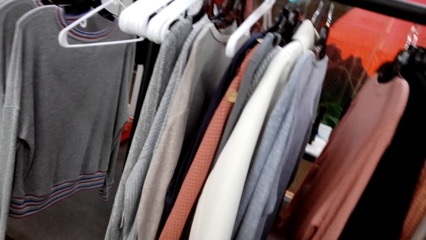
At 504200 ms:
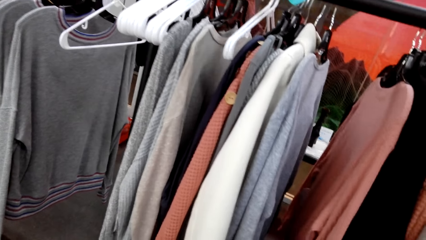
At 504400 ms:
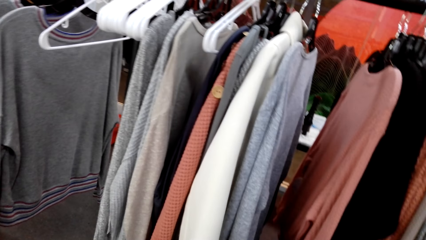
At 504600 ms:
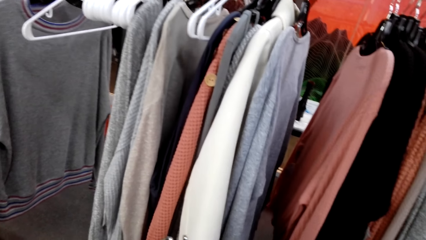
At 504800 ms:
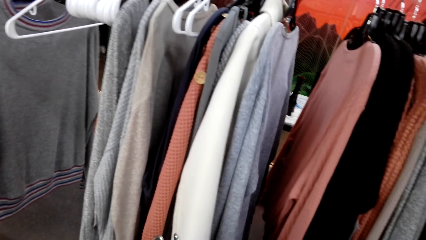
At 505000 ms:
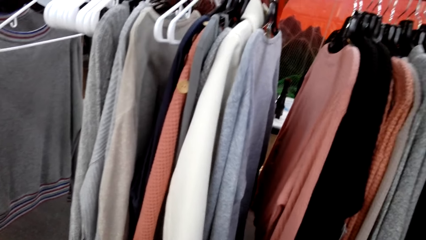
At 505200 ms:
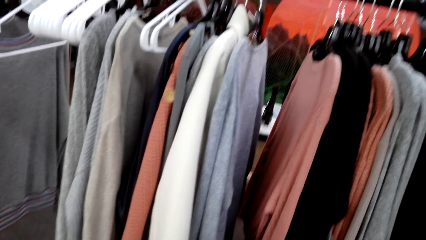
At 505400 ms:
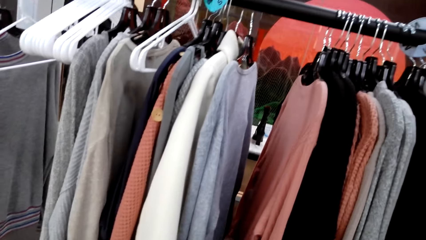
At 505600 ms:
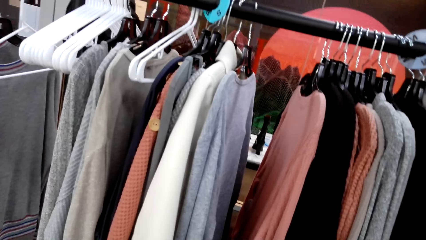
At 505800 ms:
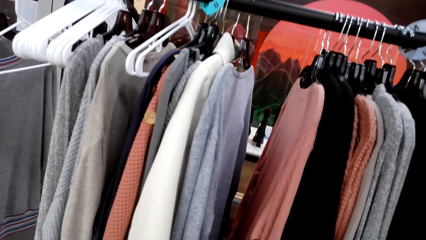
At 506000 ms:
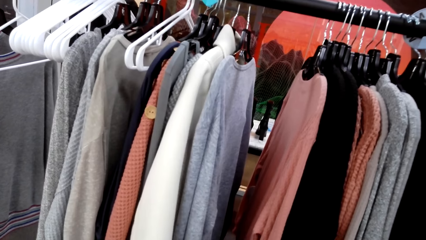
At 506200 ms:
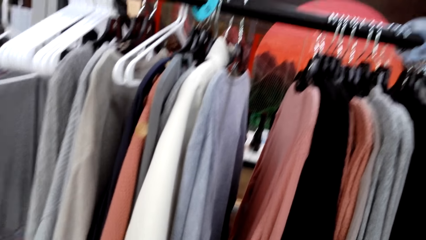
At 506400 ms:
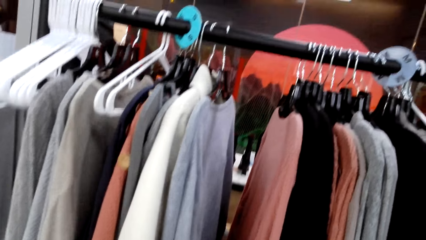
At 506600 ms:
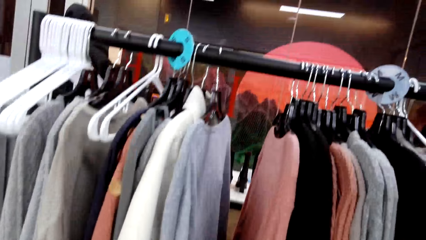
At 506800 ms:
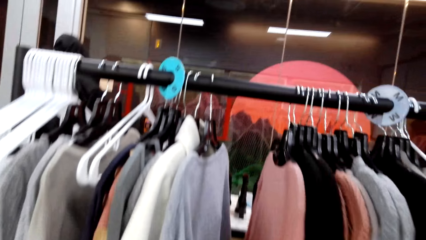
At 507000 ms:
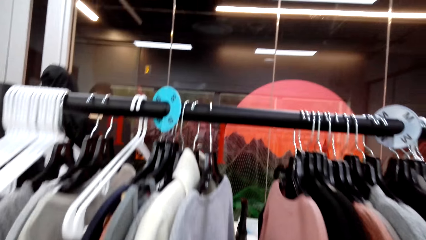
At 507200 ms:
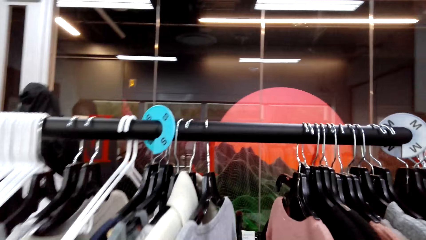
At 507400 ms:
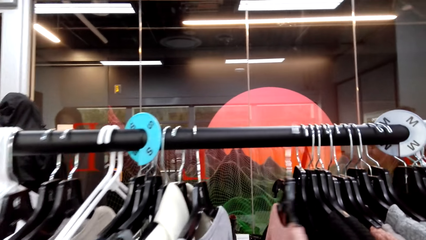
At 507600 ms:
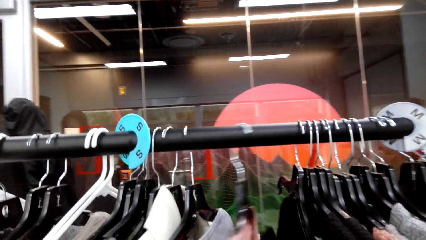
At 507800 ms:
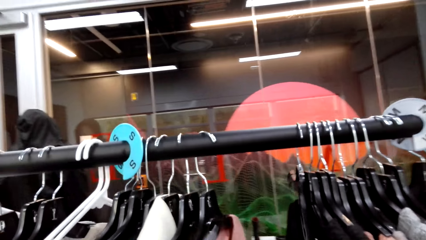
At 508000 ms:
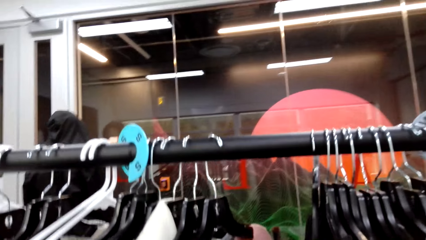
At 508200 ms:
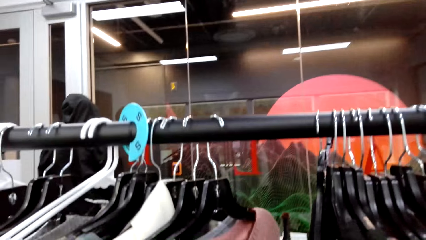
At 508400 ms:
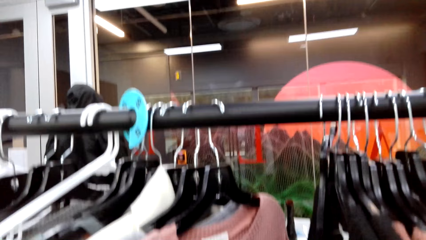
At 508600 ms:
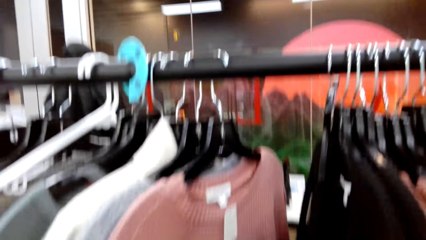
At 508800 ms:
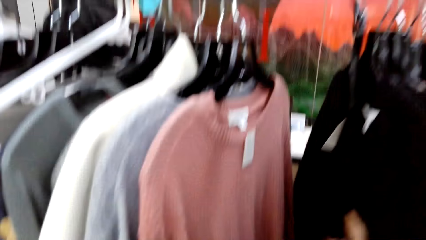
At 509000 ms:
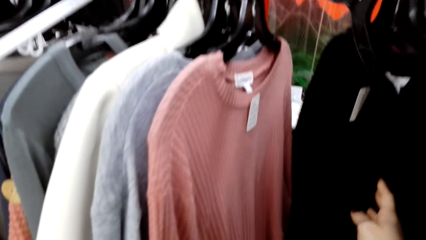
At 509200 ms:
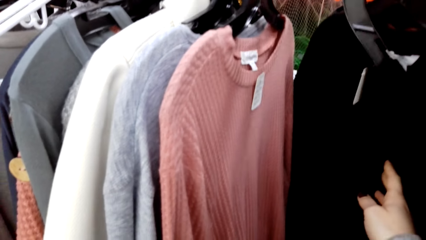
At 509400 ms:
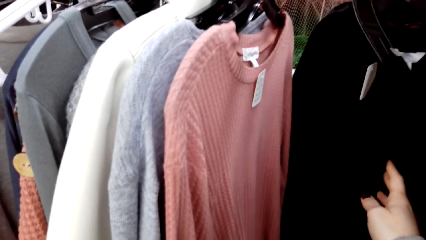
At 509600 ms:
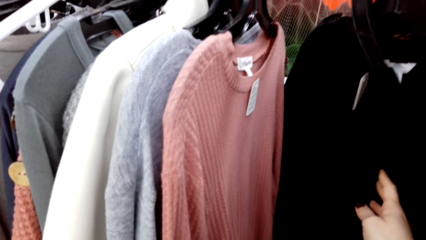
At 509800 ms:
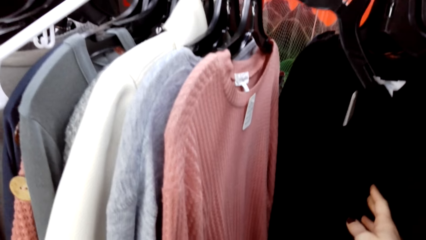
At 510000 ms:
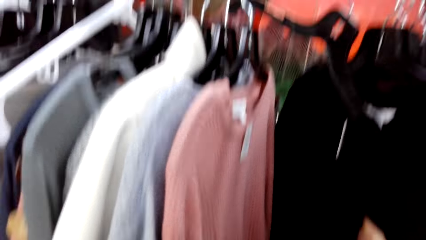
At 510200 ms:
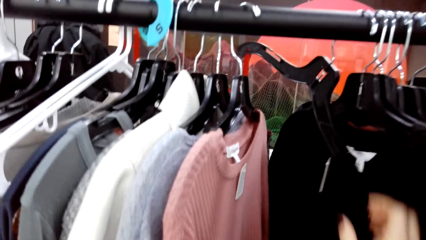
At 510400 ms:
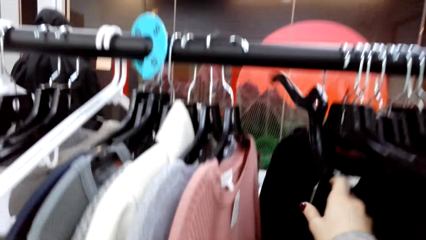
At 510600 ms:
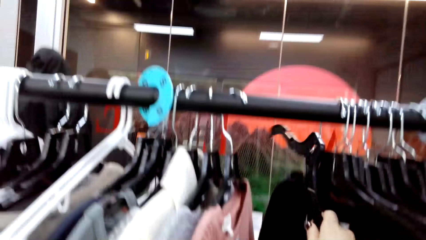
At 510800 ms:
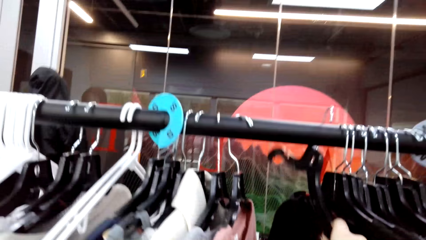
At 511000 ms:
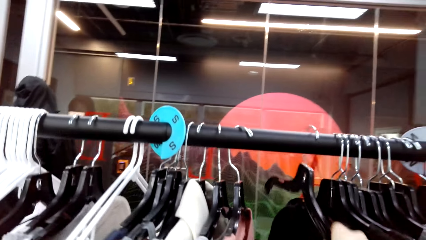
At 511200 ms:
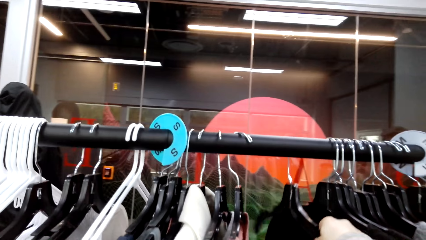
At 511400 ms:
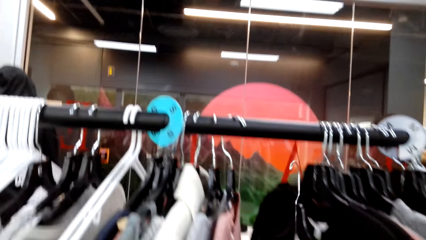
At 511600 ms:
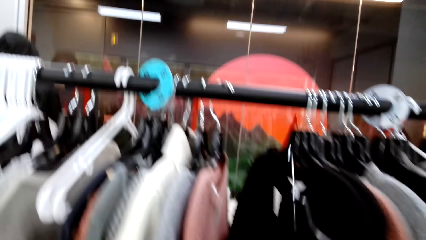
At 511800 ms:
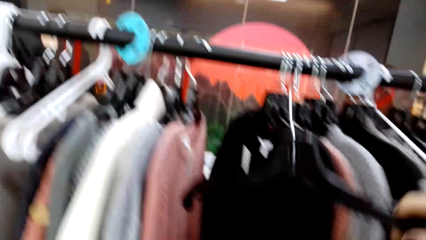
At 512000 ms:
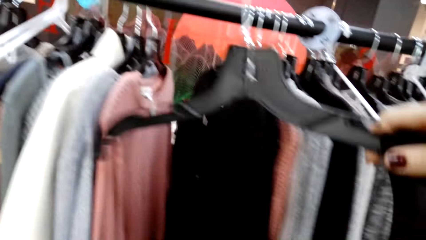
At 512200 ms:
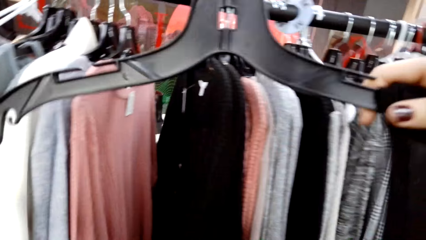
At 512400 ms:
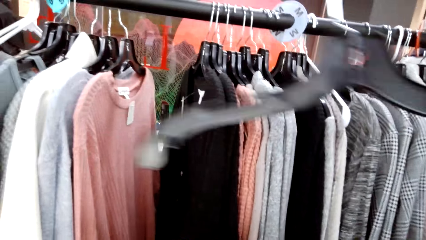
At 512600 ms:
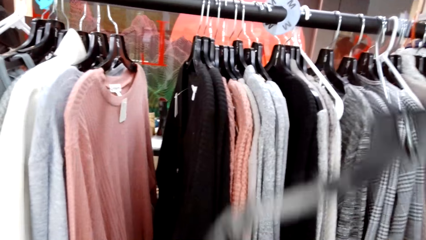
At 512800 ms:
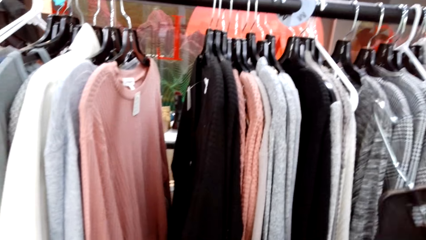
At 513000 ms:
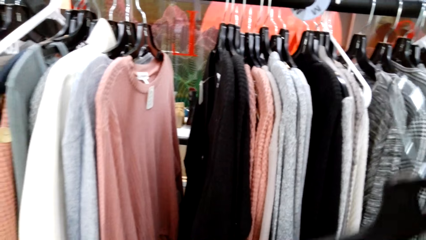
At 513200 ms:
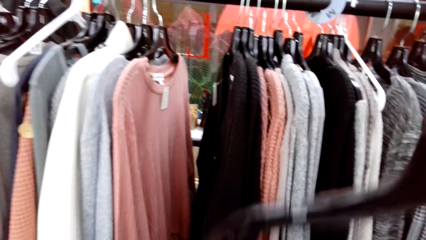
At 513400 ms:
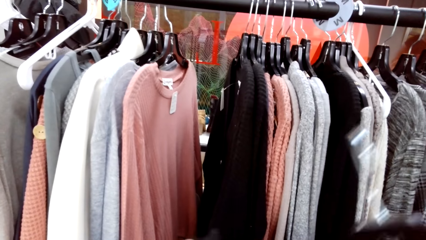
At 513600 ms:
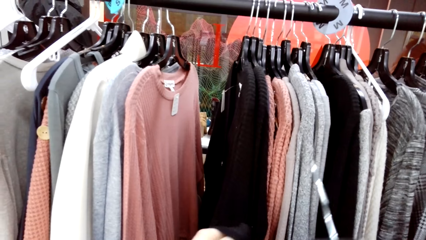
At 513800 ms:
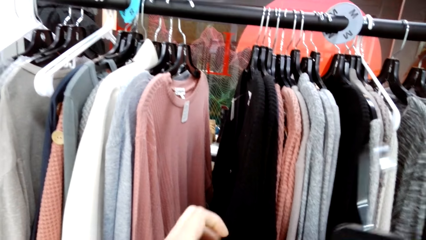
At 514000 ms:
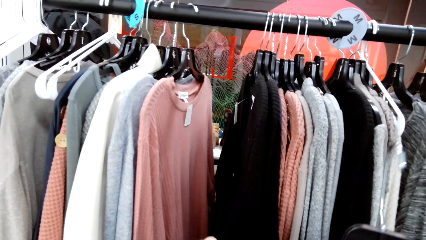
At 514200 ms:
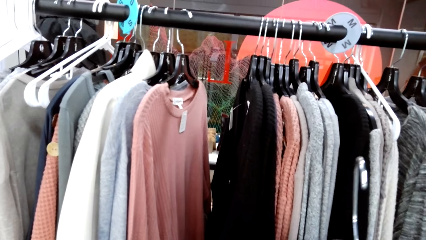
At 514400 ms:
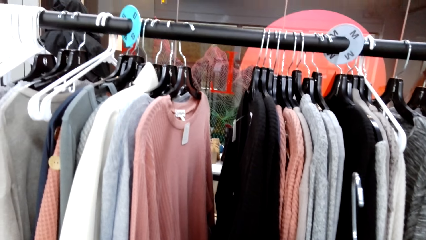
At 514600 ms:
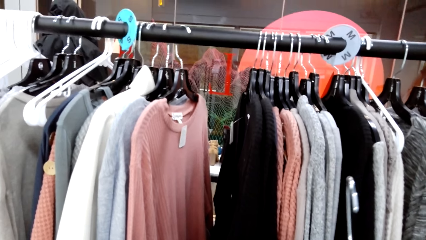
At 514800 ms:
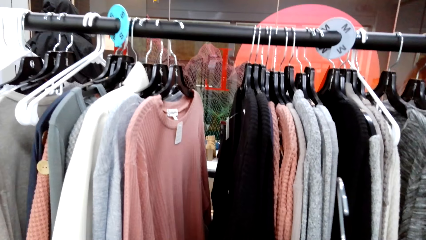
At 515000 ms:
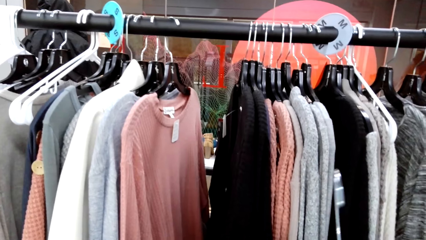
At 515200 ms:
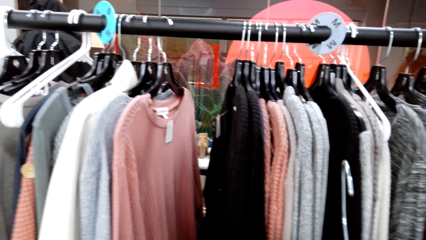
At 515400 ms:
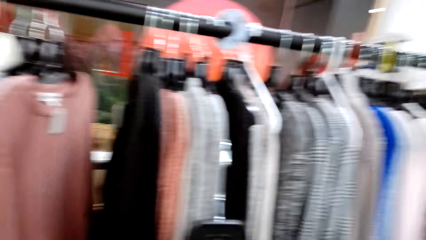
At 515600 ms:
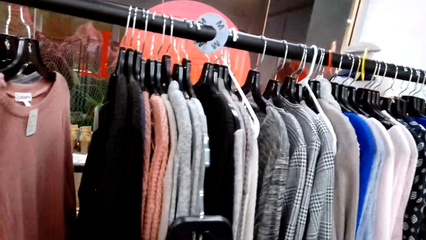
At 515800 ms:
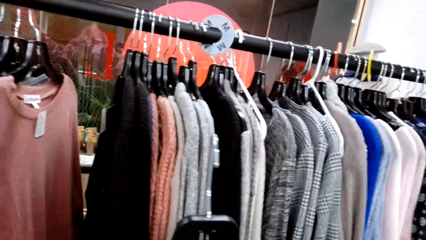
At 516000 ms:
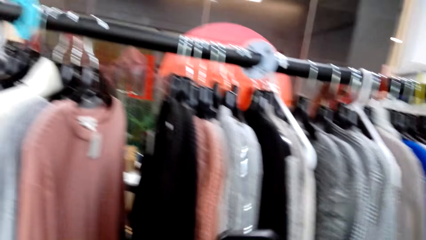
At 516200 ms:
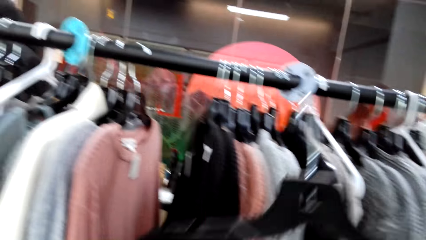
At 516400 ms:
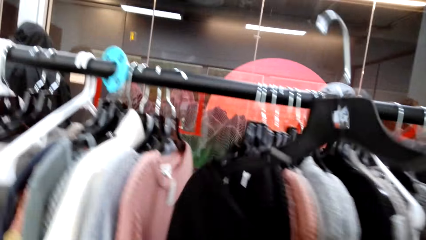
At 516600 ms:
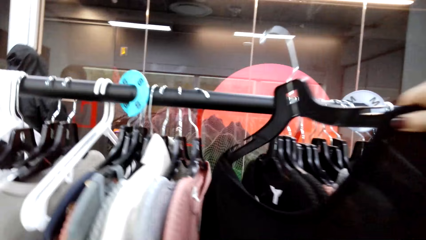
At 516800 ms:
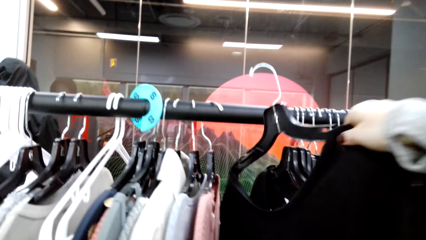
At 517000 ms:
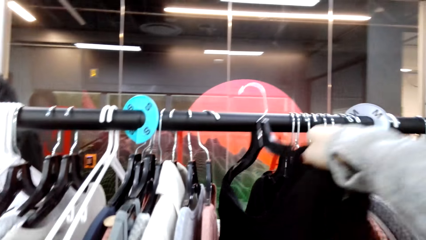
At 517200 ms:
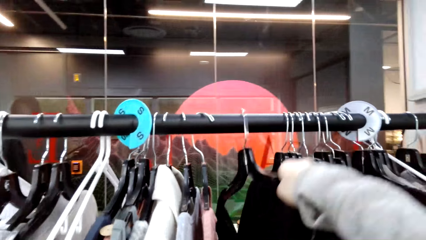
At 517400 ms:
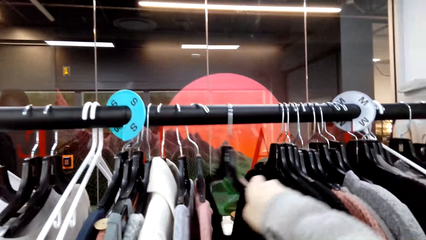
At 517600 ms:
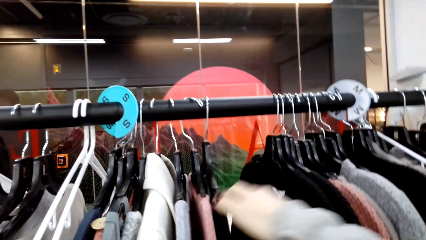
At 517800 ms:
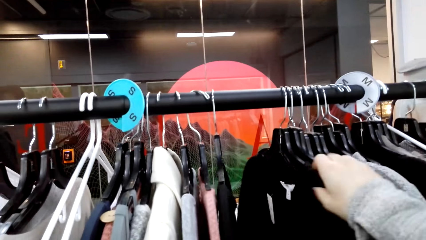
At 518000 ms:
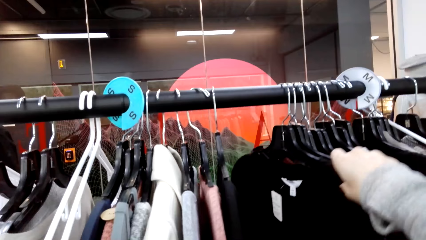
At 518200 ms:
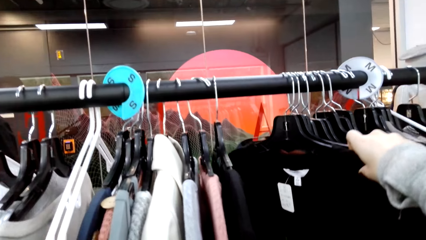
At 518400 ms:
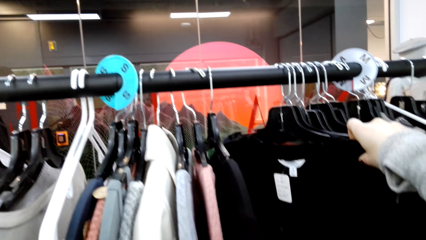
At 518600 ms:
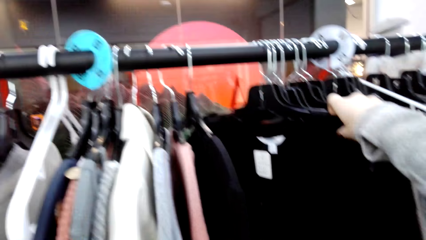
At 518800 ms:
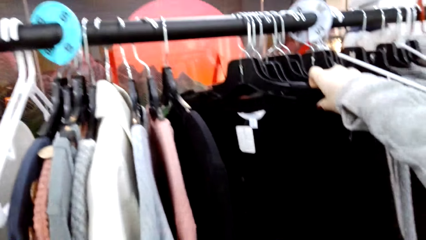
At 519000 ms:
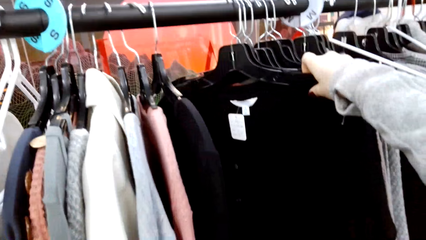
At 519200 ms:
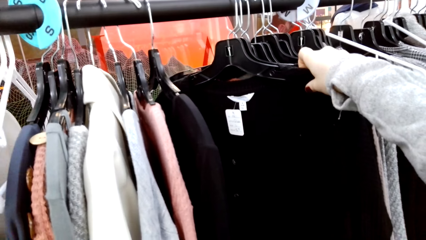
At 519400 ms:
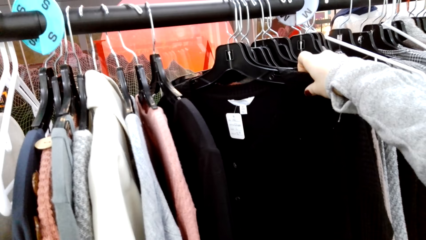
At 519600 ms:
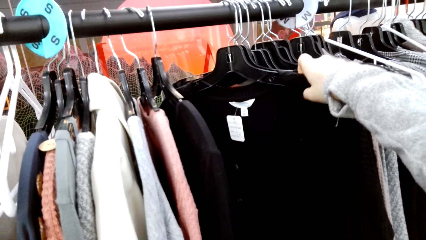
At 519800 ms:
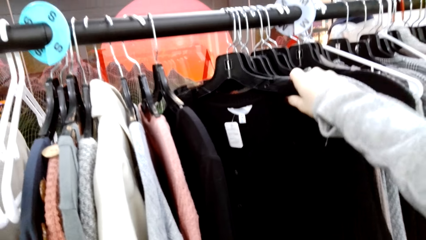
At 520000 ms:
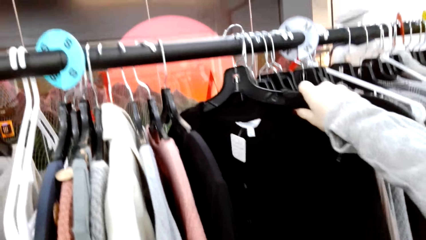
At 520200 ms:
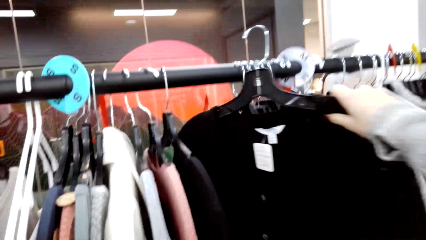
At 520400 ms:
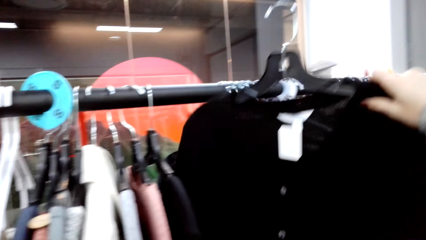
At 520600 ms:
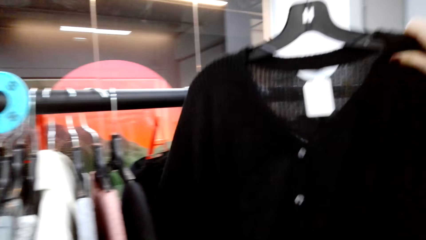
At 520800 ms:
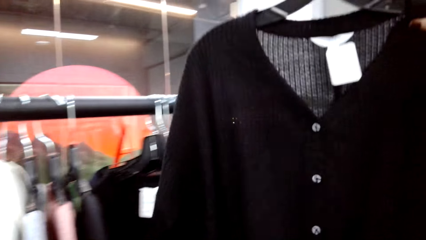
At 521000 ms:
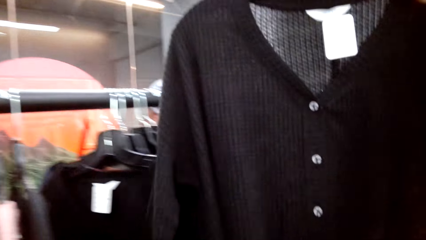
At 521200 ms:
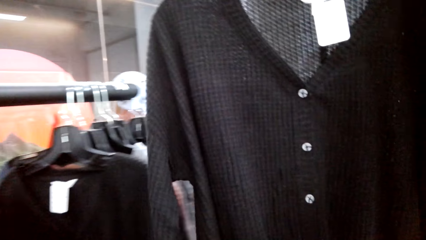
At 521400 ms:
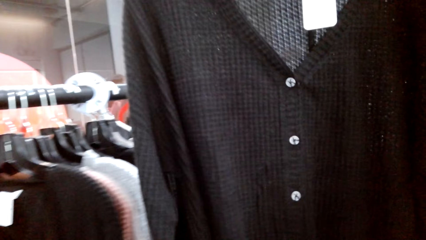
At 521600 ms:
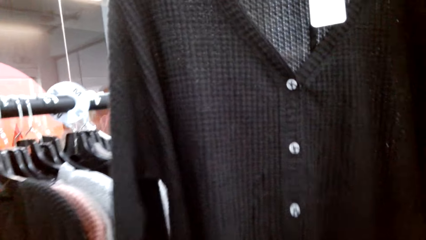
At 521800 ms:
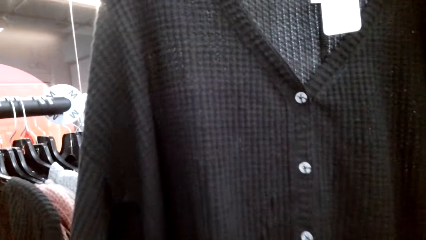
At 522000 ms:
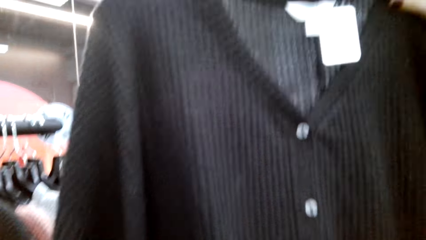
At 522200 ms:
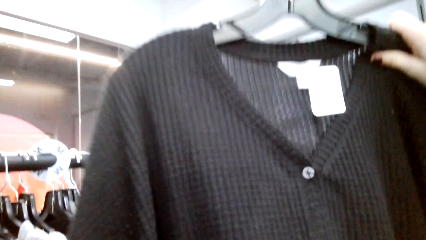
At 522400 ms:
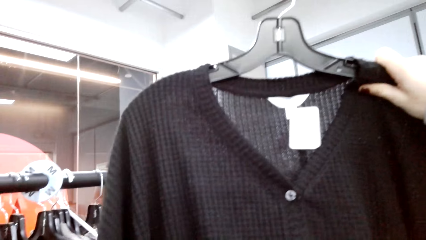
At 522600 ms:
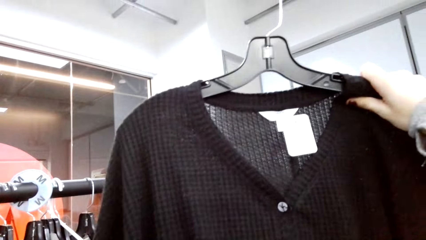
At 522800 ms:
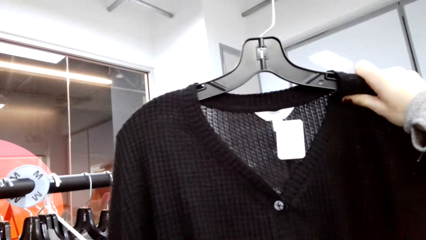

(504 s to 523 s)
The camera wearer looks at the cloths. They hang the sweater. They move the cloths. They stare at the sweater. They pick up the hanger with the right hand. They stare at the hanger. They put a cloth on the hanger. They hang the sweater. They put the cloth on the display. They look at a sweater. They pick up the sweater with the right hand. They stare at the sweater.
